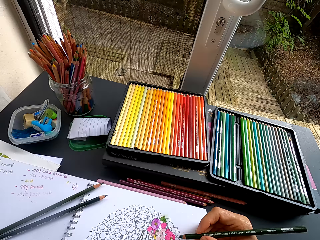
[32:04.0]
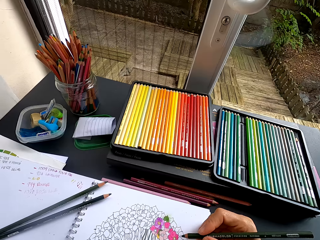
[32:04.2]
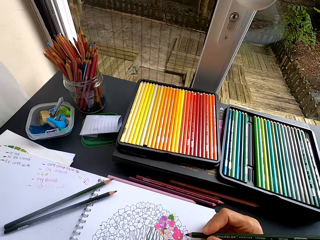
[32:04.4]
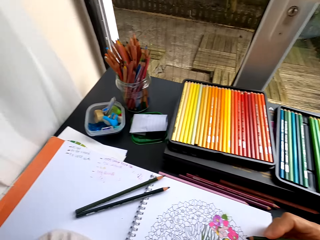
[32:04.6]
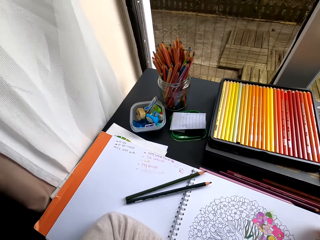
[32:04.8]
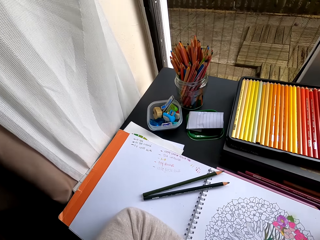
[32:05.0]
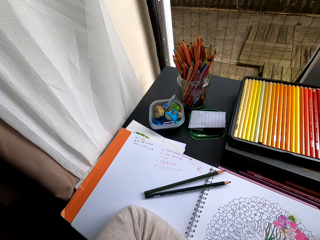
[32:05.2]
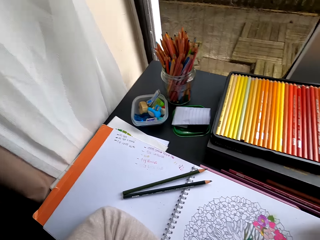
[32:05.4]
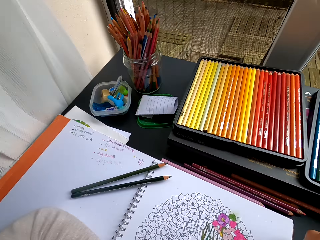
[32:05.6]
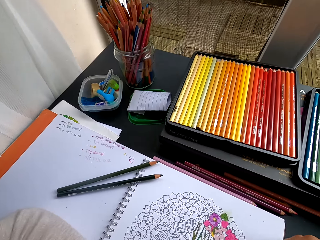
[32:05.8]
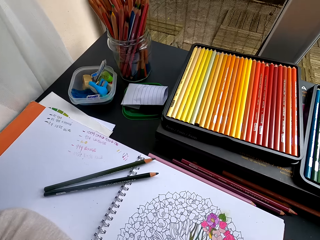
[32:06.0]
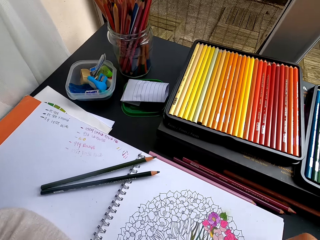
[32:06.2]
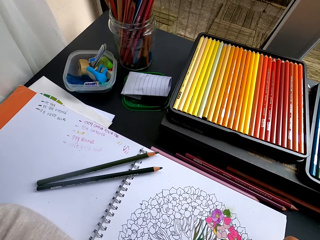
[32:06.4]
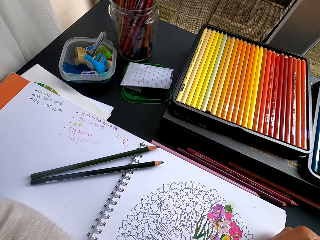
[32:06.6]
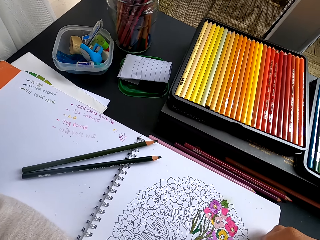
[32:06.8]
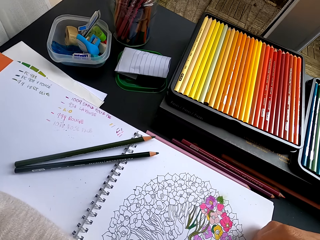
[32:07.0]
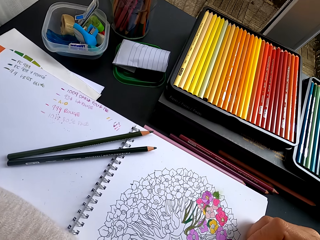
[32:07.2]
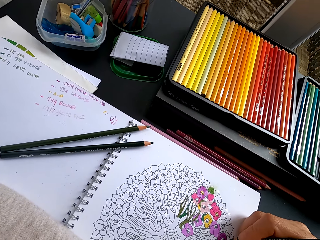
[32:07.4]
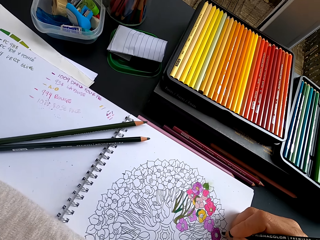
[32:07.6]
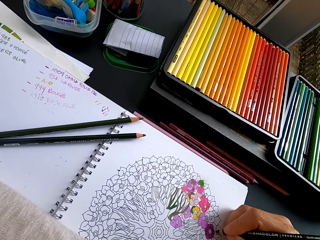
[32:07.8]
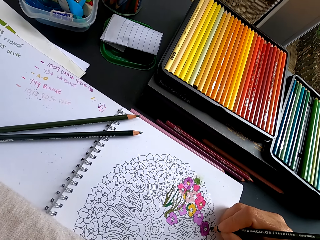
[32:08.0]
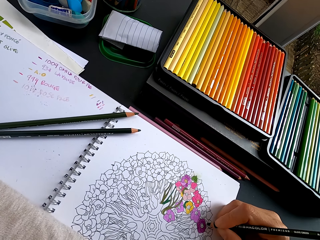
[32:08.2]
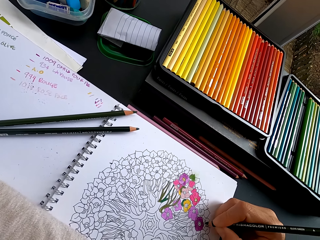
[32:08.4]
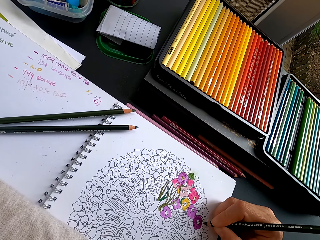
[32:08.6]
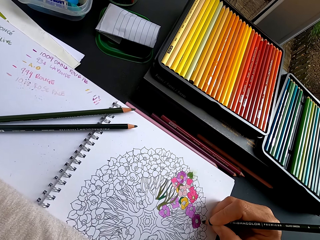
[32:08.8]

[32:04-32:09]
The camera wearer paints the flower art with a color pencil.

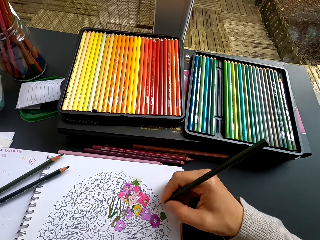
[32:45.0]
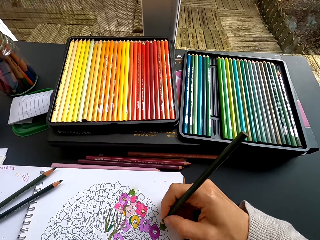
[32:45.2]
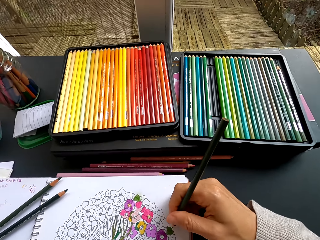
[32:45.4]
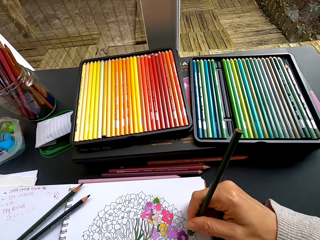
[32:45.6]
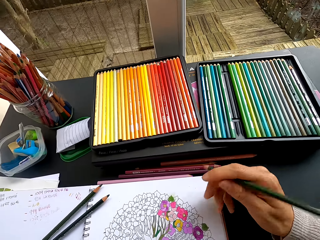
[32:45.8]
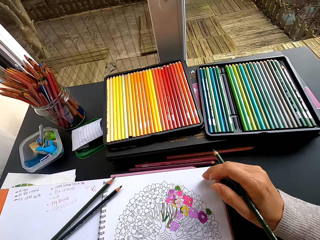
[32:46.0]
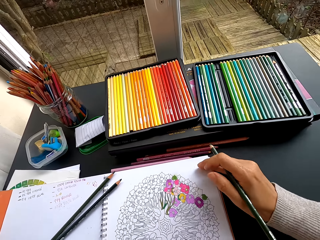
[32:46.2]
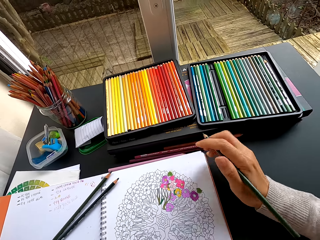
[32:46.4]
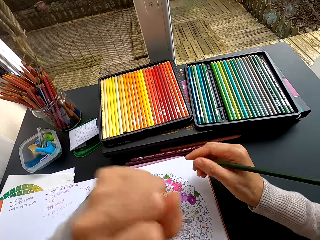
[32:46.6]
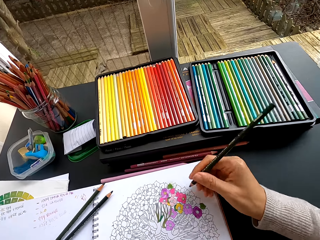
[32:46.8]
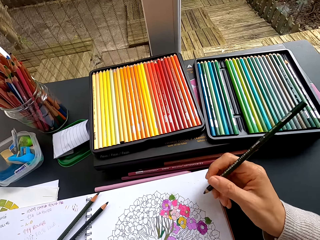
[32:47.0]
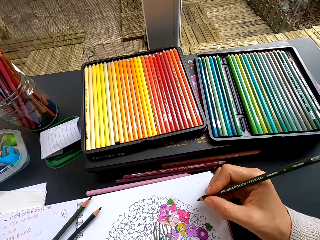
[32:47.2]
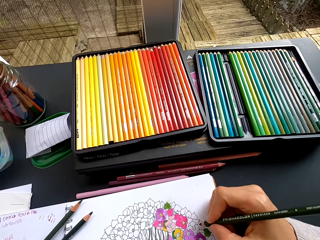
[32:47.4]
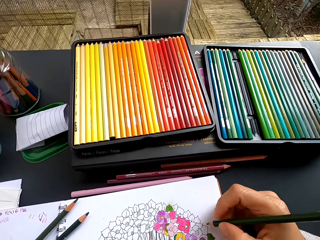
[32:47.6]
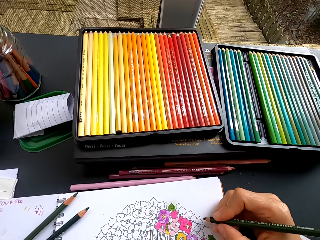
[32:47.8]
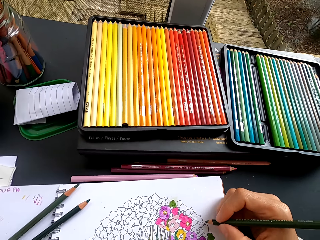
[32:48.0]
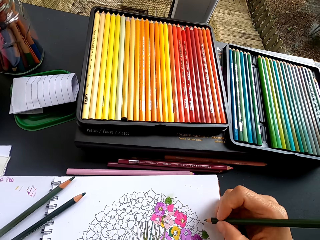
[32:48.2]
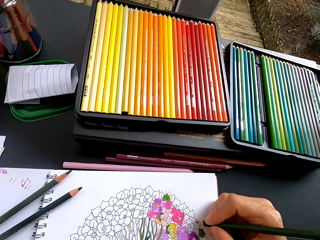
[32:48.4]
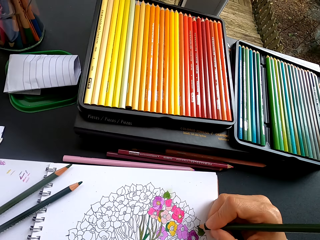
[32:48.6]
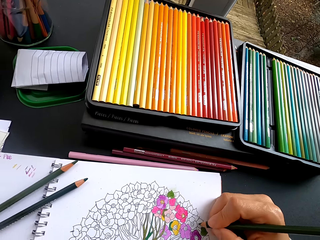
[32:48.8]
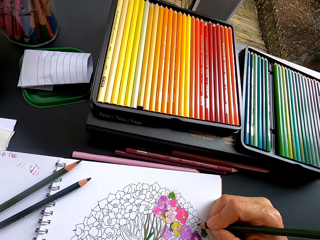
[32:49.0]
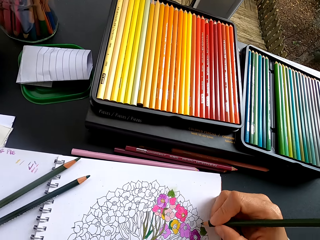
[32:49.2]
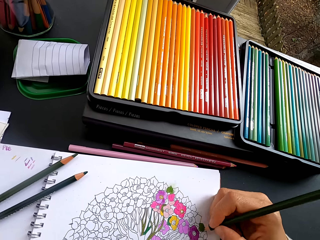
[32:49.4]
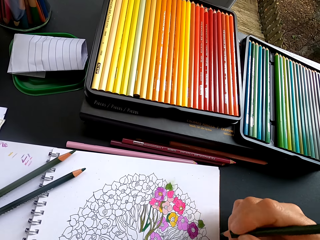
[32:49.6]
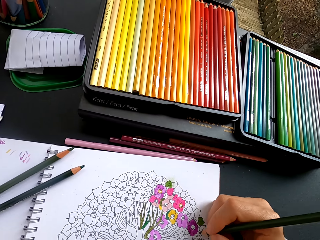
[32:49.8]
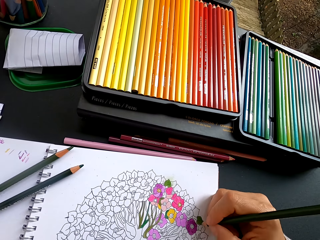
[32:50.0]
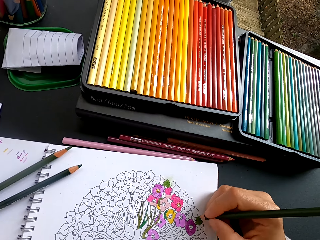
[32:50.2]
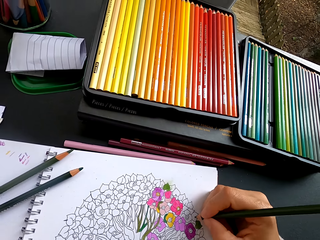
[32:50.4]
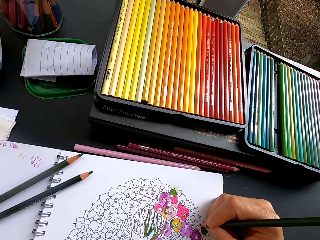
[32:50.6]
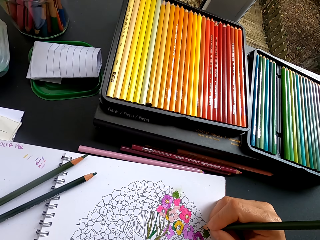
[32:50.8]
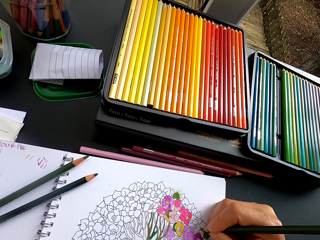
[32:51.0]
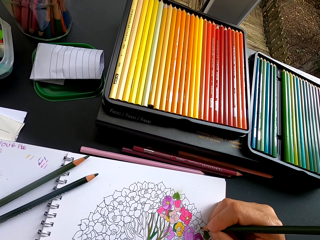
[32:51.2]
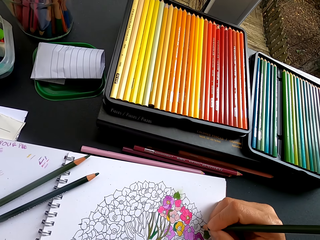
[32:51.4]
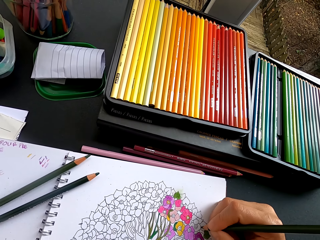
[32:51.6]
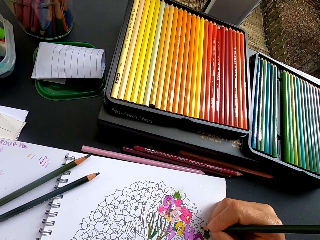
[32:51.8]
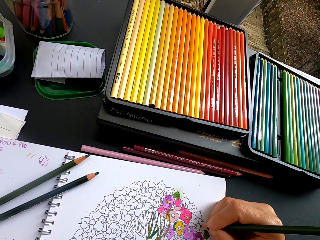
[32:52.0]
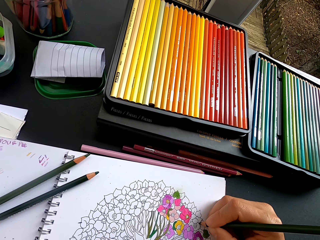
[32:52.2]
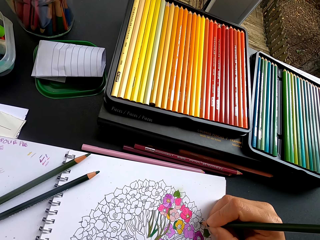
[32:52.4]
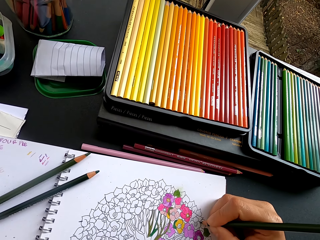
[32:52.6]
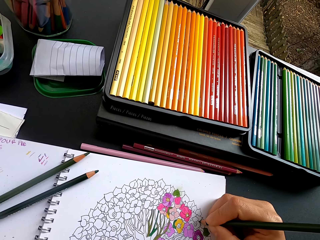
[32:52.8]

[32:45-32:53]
The camera wearer pulls the color pencil off the flower art. They paint the flower art with the color pencil.

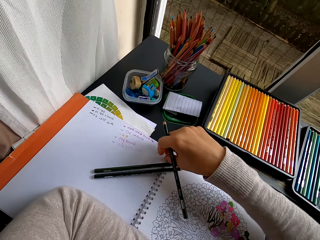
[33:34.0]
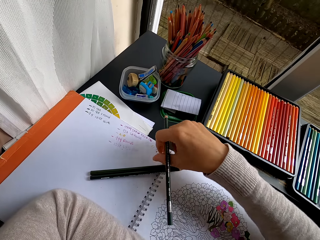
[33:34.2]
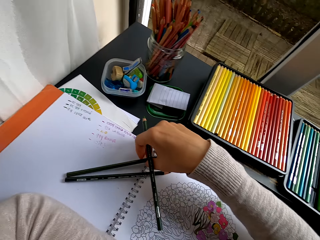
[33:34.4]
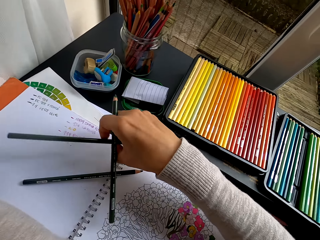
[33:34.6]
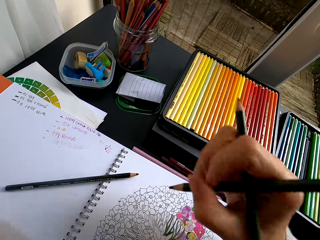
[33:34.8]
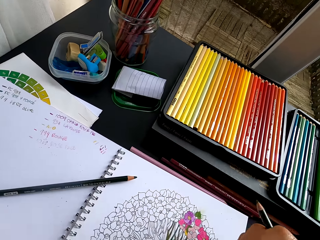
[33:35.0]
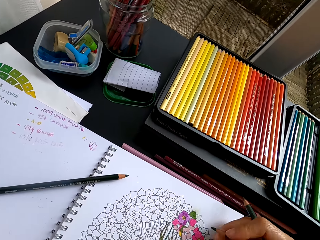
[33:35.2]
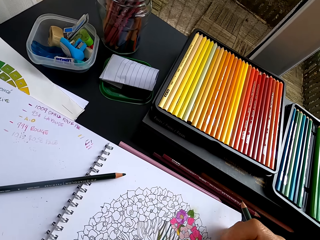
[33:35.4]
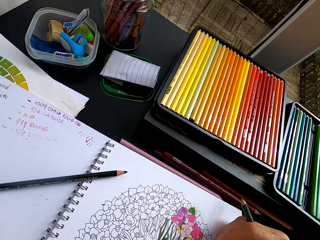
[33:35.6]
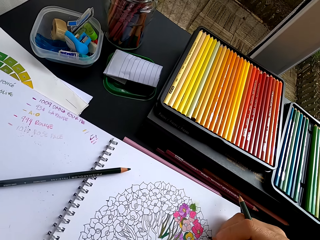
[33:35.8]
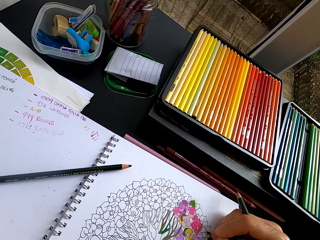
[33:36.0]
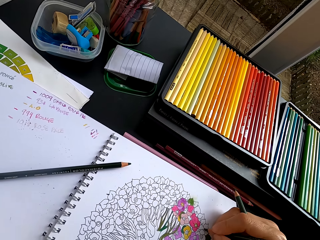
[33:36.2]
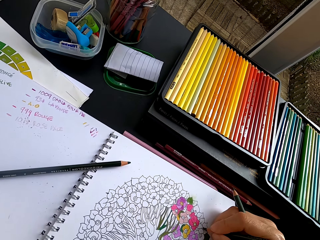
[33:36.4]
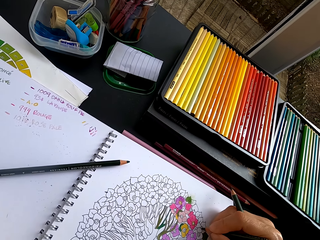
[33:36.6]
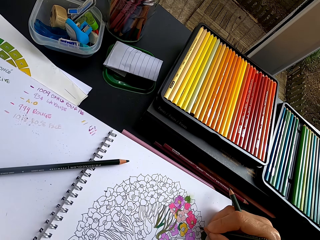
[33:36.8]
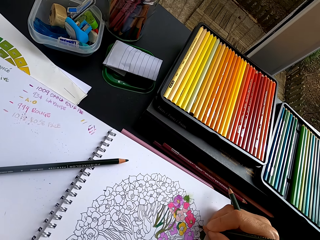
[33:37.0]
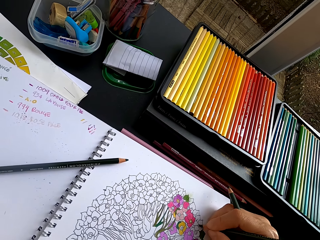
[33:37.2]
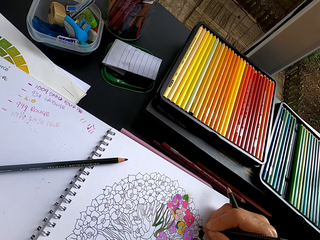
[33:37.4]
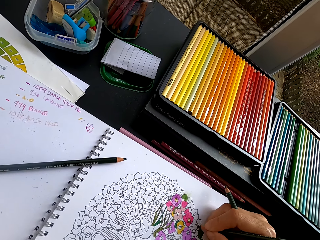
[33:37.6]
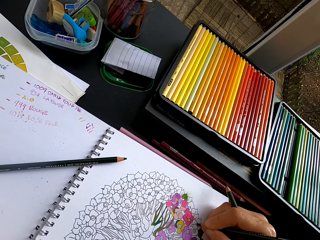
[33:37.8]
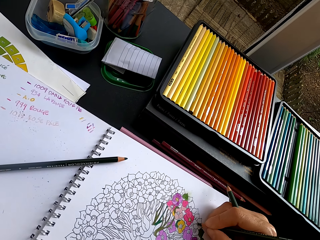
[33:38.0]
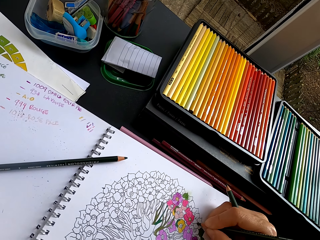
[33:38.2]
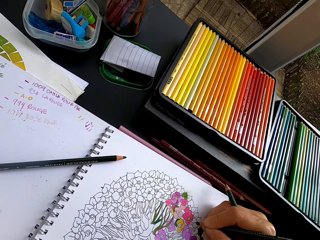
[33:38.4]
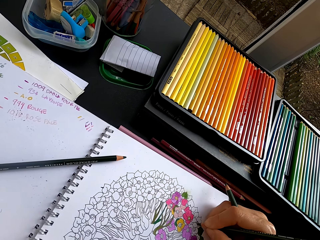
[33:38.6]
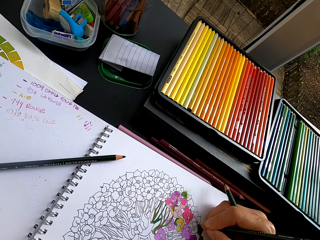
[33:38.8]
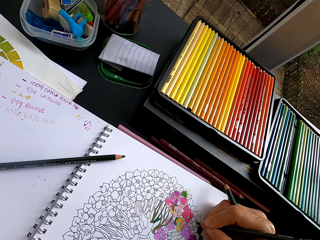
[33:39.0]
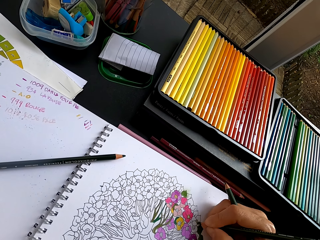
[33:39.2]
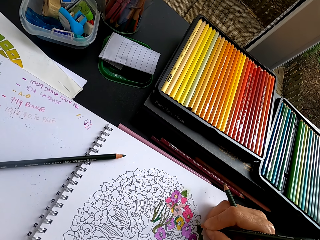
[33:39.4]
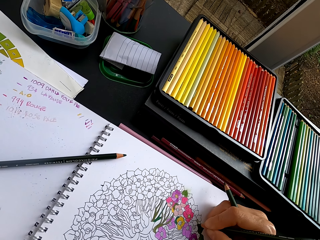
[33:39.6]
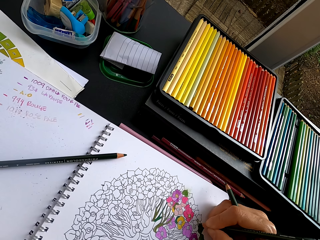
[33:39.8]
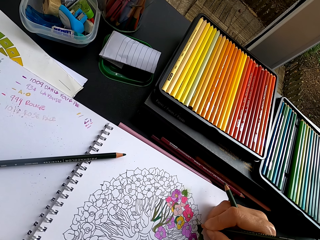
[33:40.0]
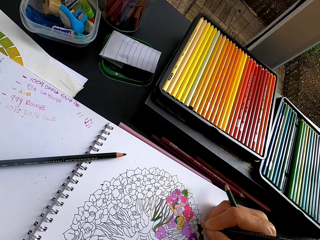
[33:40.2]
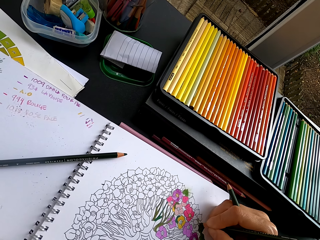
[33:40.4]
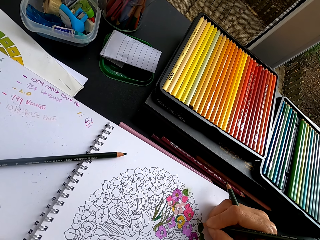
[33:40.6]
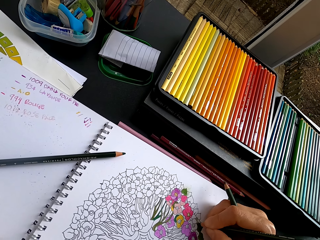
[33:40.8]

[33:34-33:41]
The camera wearer picks a pencil crayon or color pencil from the book. They paint the flower art with the color pencil.

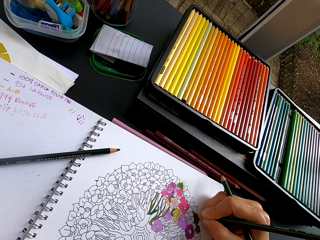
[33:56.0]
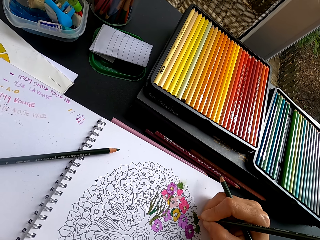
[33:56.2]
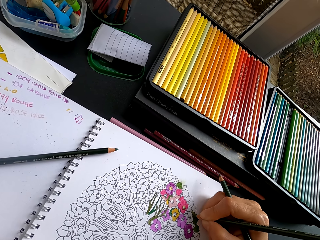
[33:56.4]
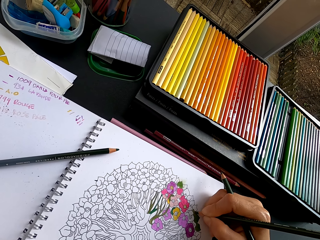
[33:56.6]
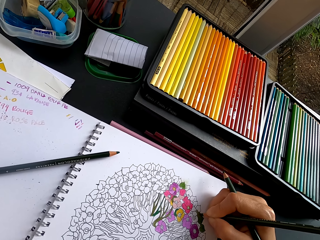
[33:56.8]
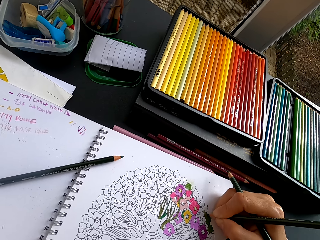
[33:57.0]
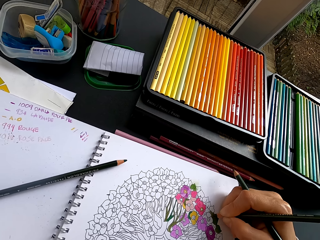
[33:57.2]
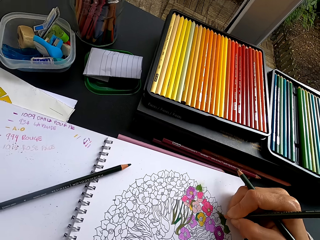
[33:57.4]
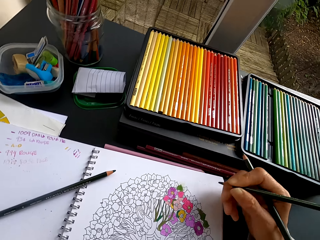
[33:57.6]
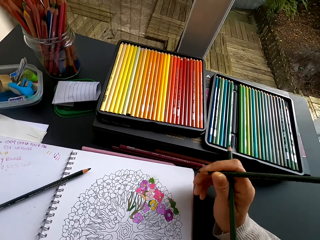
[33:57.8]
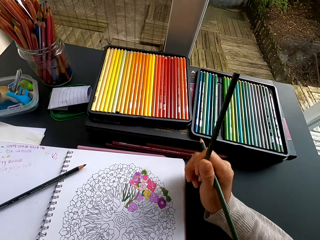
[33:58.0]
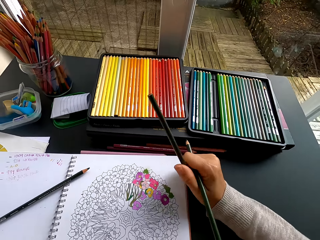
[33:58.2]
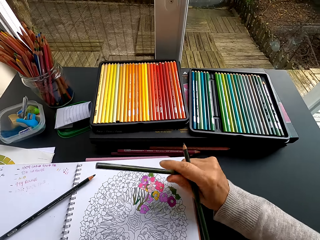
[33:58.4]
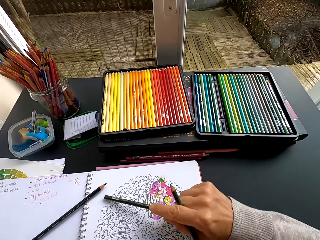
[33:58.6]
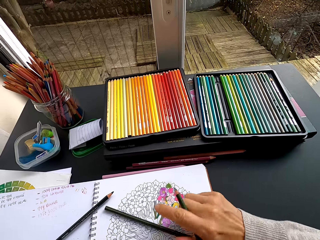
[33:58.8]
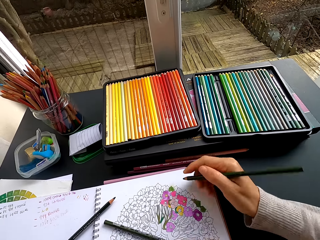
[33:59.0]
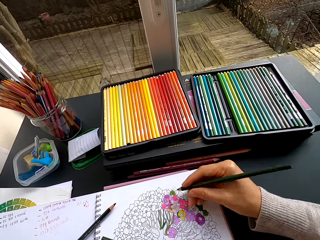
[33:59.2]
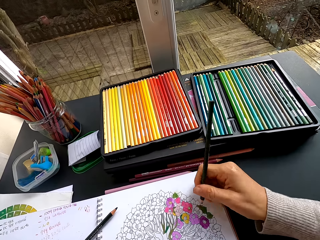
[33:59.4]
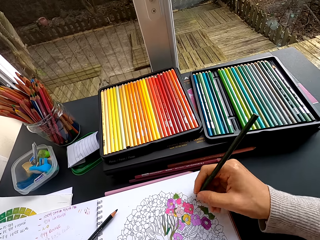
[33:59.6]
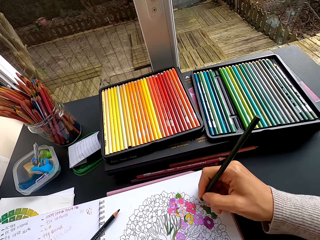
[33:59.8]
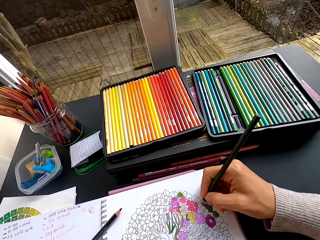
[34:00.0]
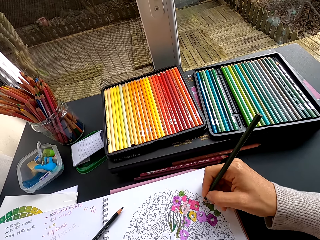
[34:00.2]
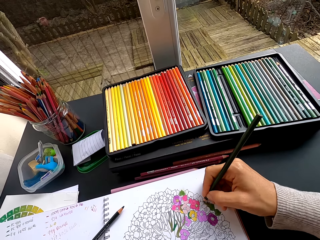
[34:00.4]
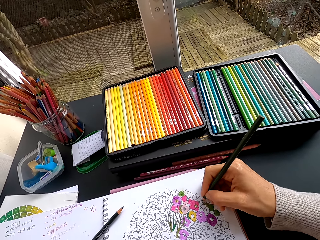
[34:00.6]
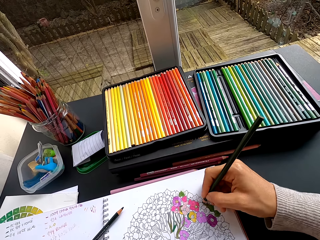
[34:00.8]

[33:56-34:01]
The camera wearer pulls the color pencil off the flower art. They put the color pencil on the notebook. They paint the flower art with the color pencil.
